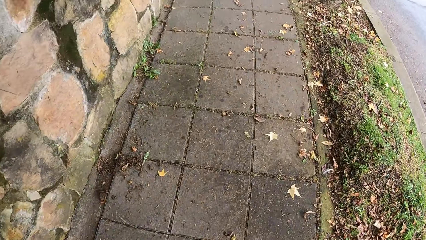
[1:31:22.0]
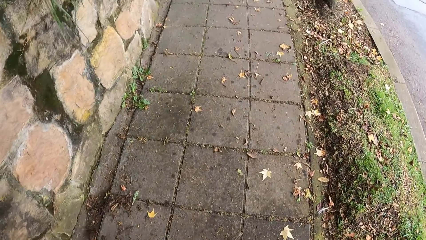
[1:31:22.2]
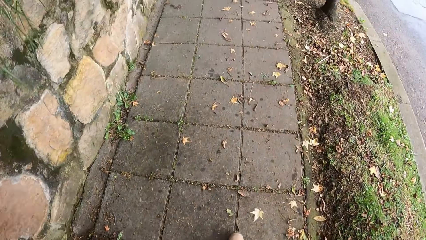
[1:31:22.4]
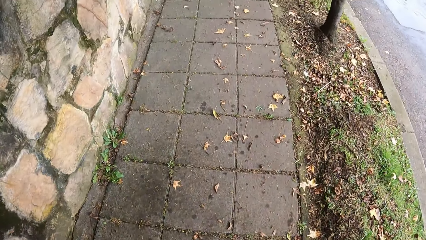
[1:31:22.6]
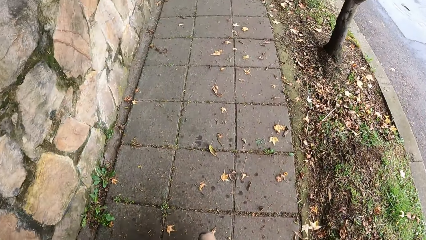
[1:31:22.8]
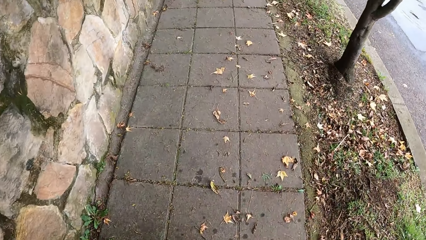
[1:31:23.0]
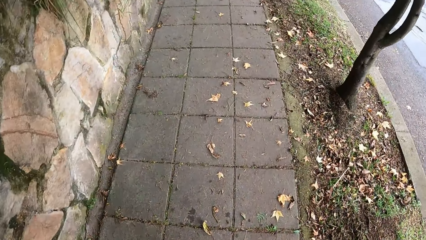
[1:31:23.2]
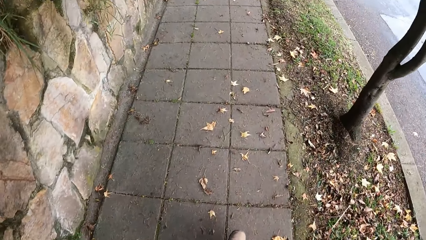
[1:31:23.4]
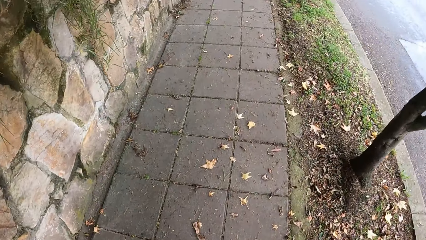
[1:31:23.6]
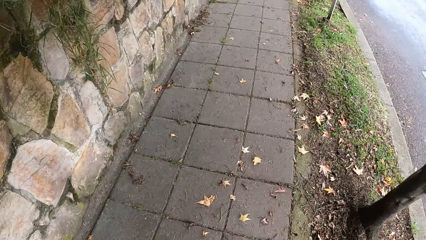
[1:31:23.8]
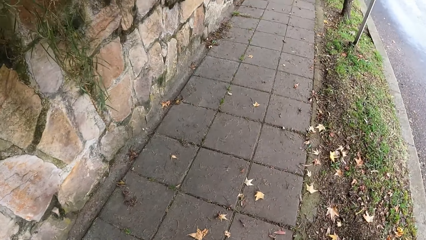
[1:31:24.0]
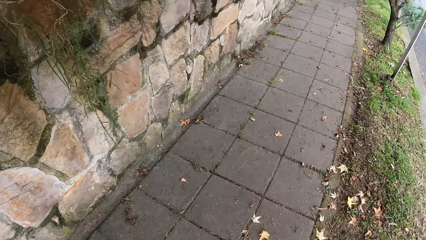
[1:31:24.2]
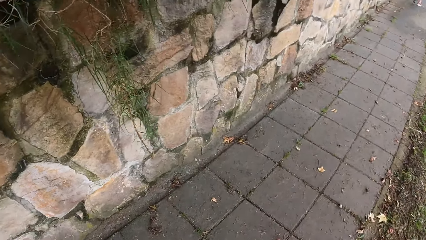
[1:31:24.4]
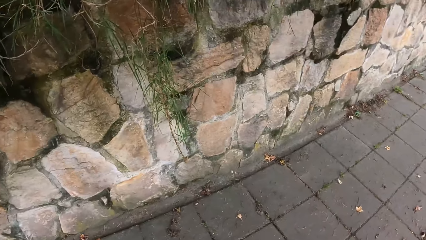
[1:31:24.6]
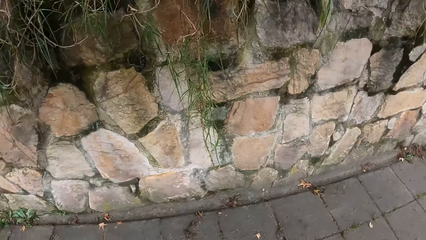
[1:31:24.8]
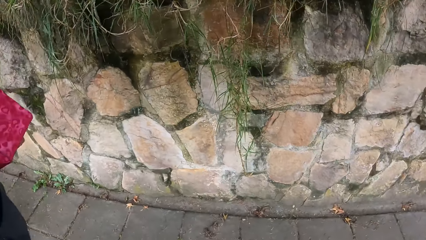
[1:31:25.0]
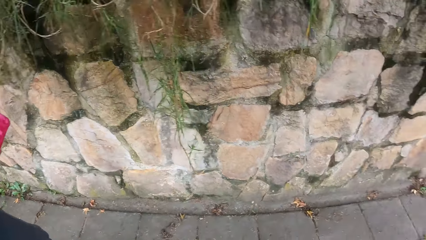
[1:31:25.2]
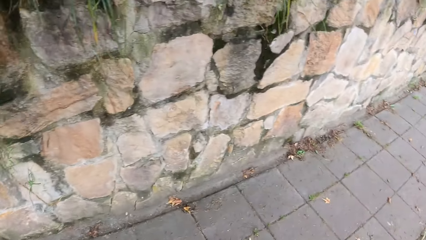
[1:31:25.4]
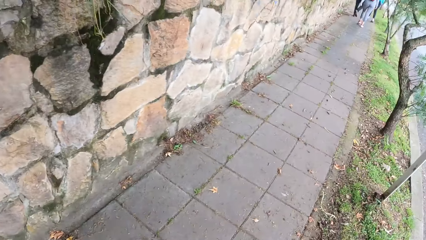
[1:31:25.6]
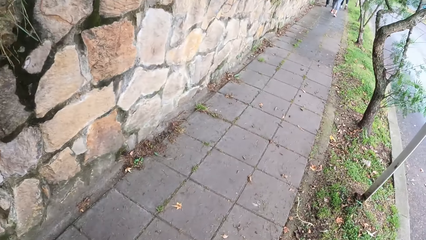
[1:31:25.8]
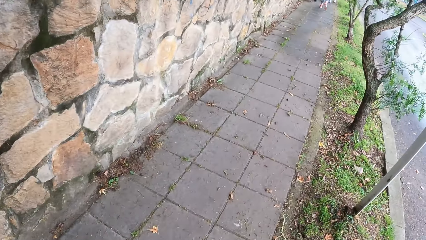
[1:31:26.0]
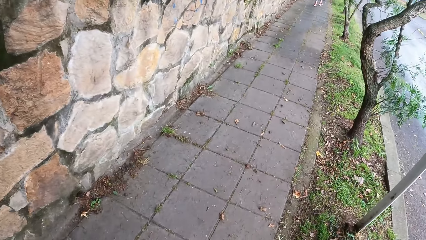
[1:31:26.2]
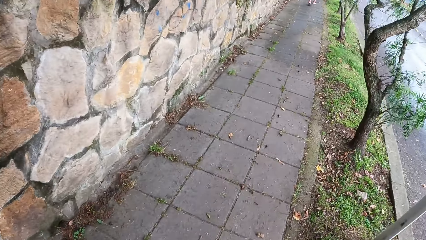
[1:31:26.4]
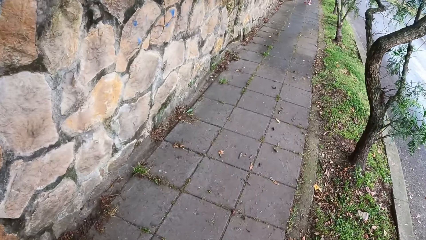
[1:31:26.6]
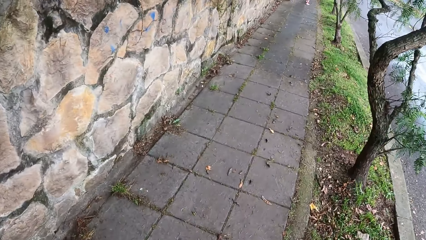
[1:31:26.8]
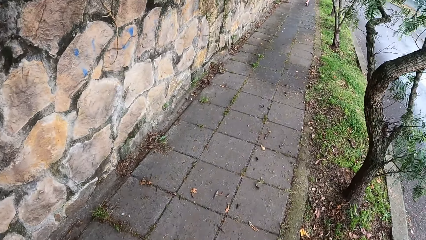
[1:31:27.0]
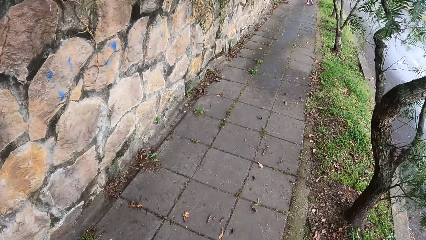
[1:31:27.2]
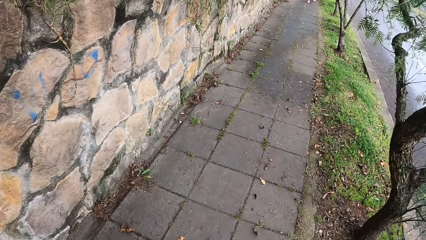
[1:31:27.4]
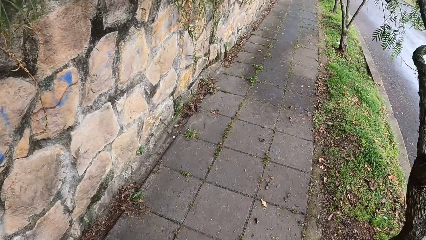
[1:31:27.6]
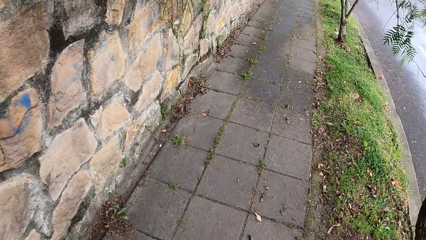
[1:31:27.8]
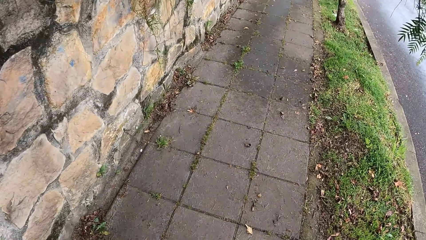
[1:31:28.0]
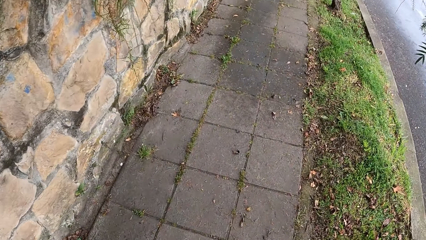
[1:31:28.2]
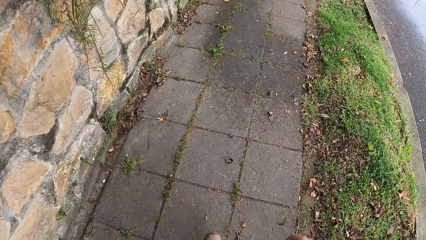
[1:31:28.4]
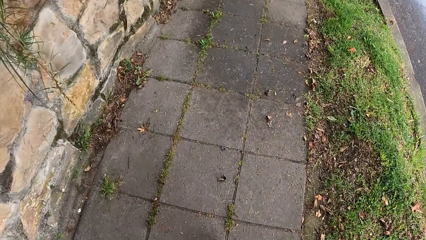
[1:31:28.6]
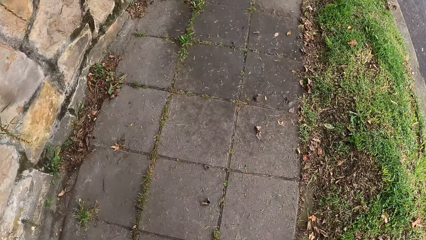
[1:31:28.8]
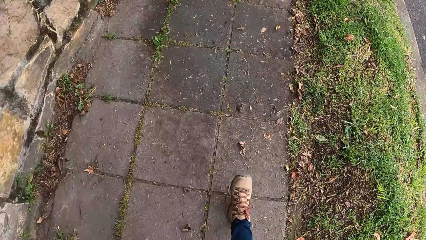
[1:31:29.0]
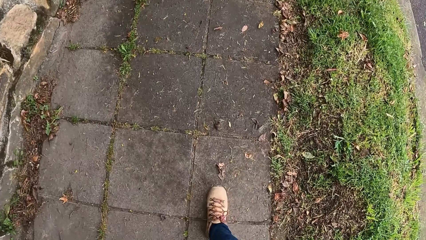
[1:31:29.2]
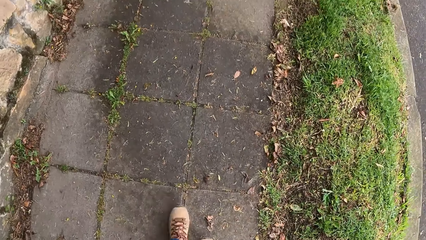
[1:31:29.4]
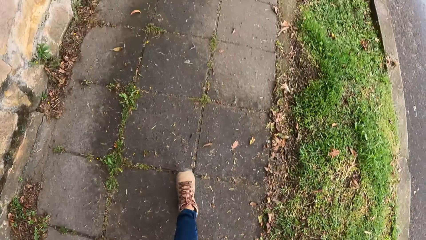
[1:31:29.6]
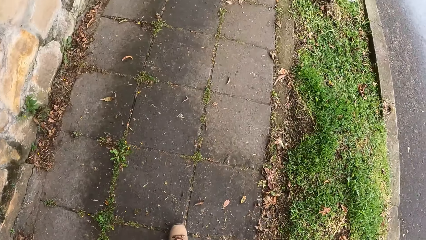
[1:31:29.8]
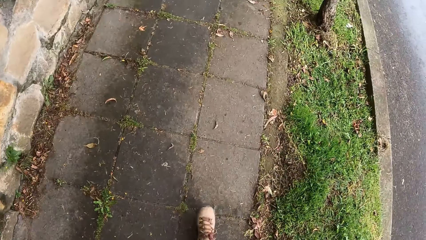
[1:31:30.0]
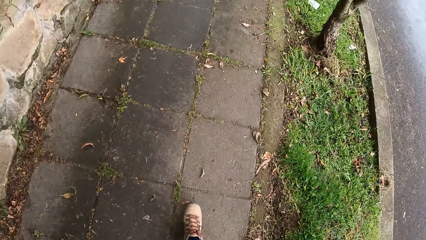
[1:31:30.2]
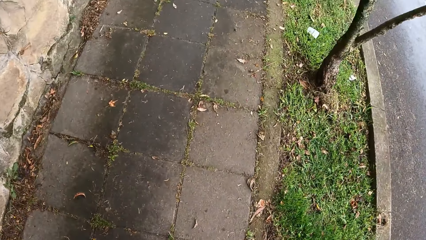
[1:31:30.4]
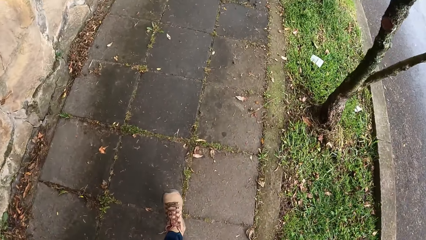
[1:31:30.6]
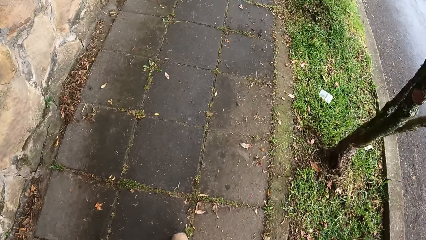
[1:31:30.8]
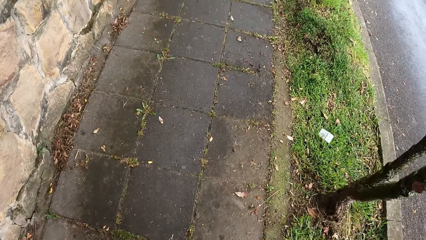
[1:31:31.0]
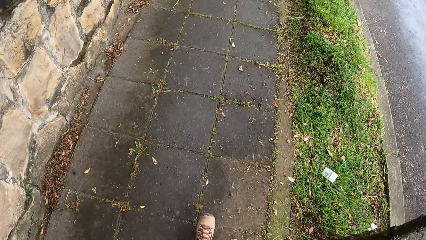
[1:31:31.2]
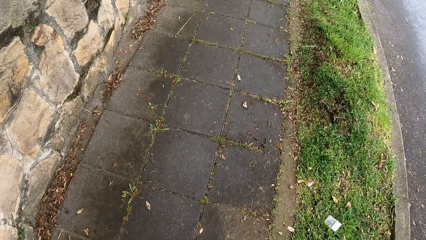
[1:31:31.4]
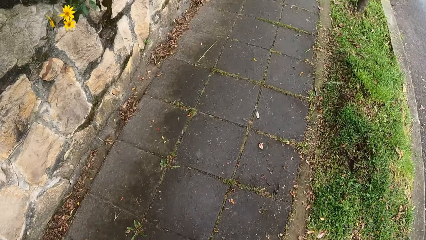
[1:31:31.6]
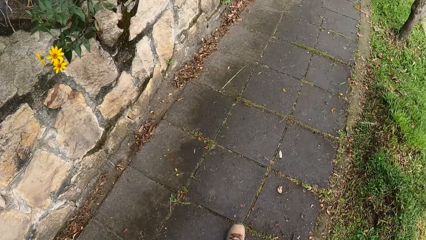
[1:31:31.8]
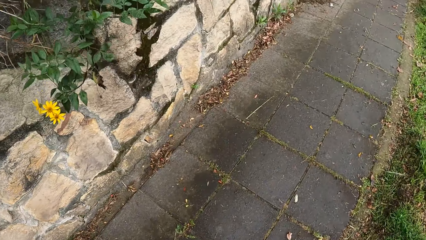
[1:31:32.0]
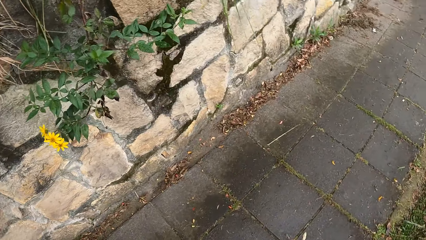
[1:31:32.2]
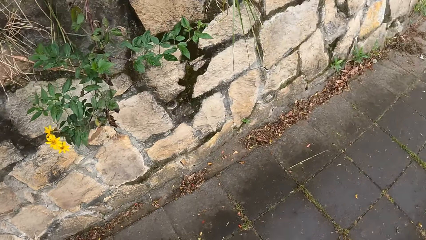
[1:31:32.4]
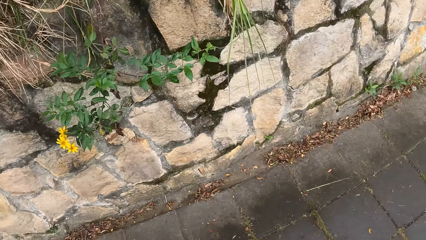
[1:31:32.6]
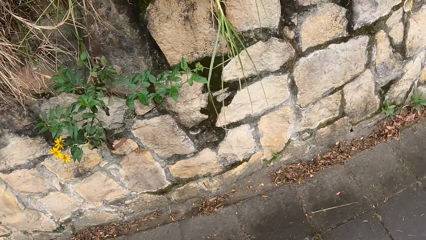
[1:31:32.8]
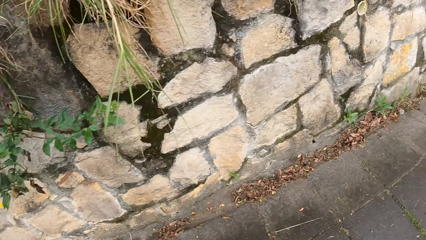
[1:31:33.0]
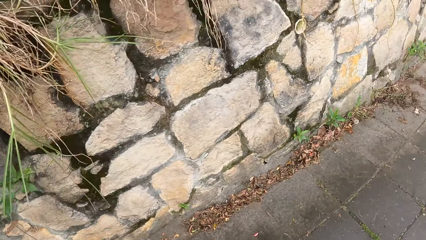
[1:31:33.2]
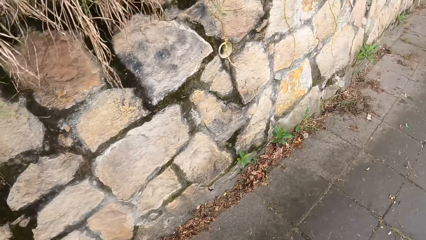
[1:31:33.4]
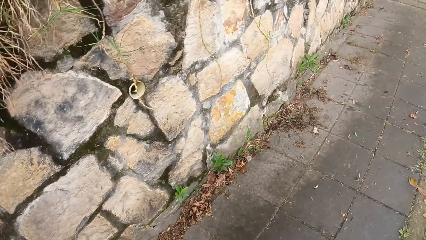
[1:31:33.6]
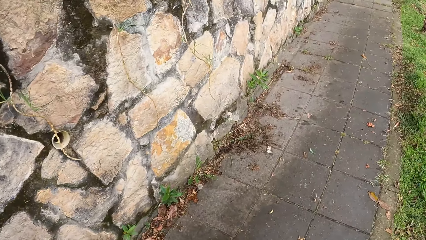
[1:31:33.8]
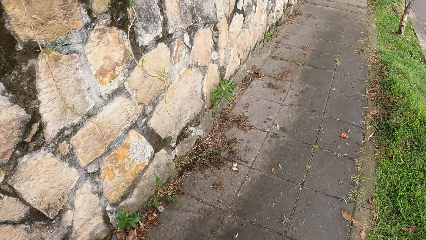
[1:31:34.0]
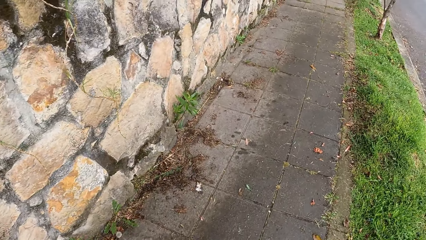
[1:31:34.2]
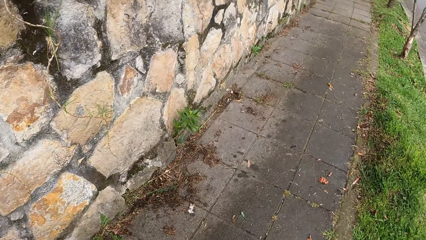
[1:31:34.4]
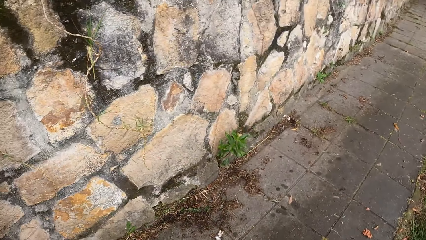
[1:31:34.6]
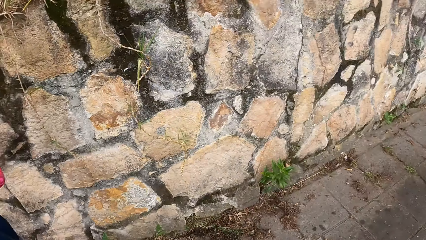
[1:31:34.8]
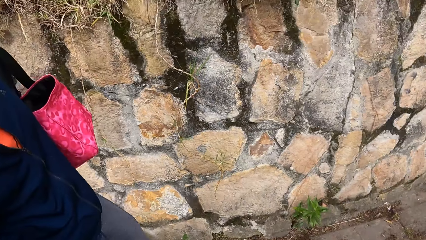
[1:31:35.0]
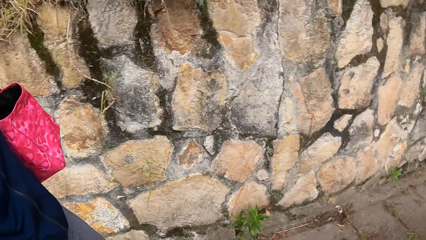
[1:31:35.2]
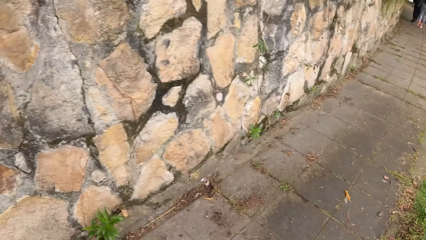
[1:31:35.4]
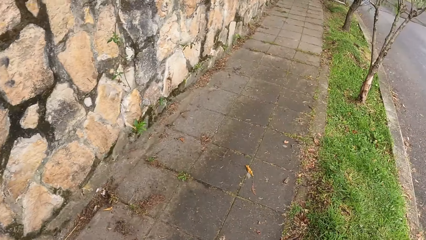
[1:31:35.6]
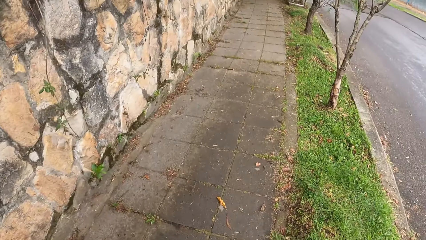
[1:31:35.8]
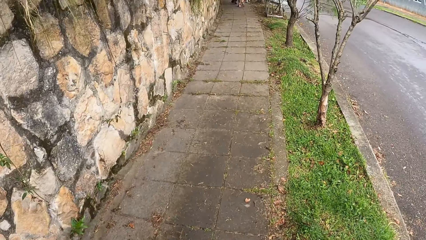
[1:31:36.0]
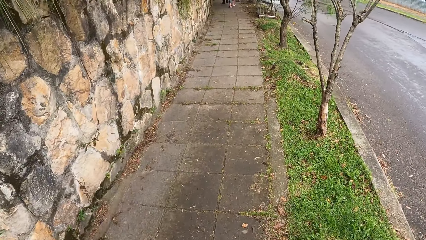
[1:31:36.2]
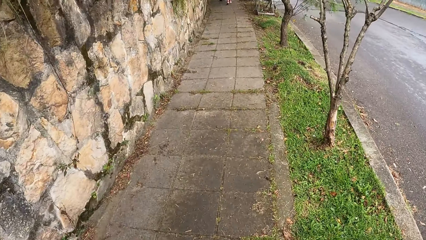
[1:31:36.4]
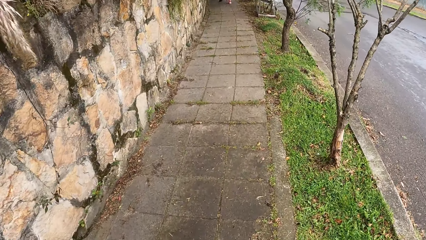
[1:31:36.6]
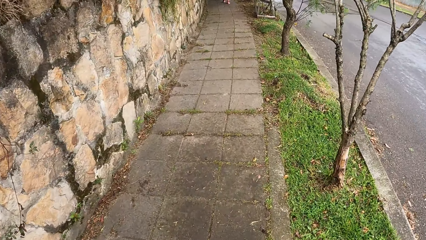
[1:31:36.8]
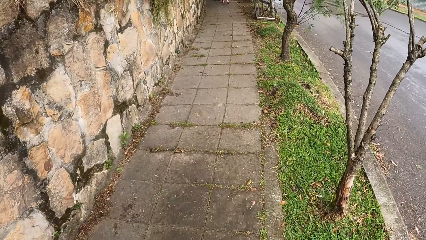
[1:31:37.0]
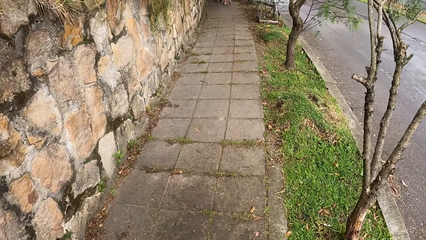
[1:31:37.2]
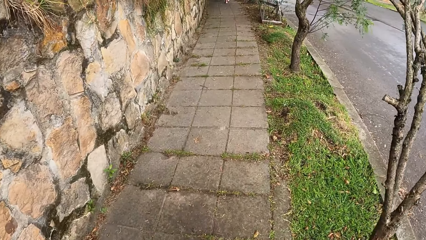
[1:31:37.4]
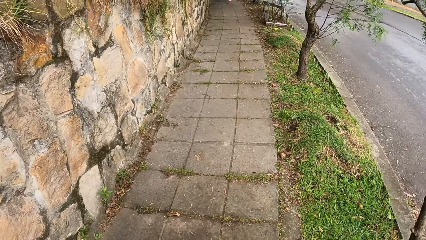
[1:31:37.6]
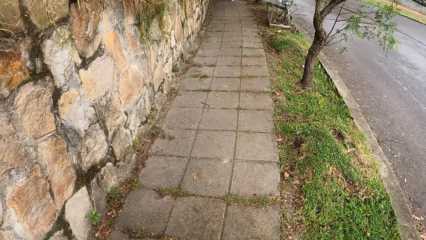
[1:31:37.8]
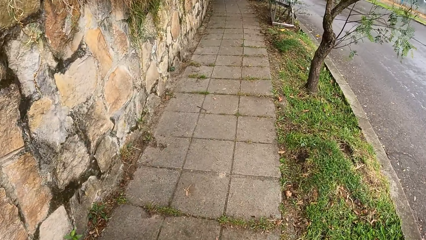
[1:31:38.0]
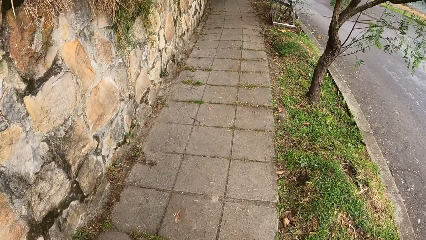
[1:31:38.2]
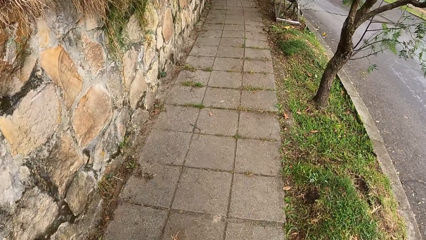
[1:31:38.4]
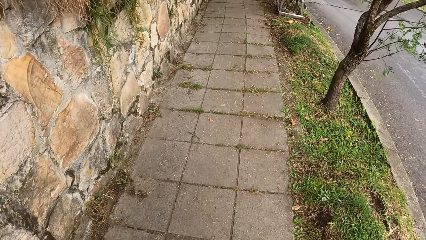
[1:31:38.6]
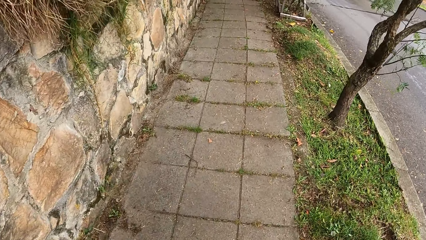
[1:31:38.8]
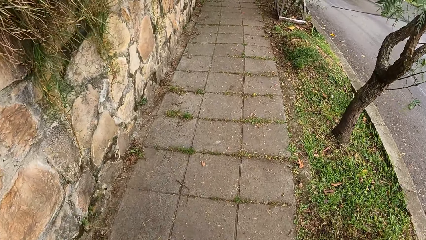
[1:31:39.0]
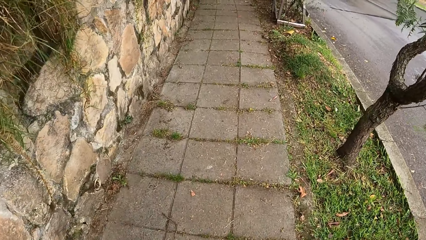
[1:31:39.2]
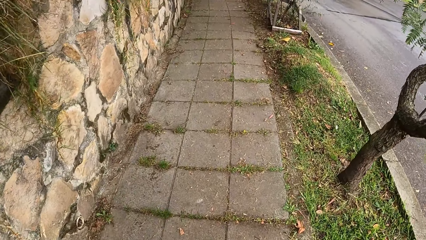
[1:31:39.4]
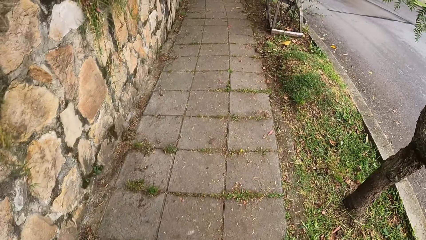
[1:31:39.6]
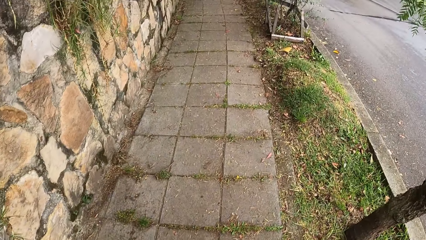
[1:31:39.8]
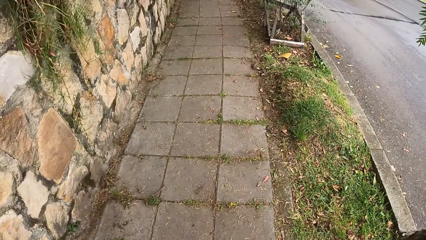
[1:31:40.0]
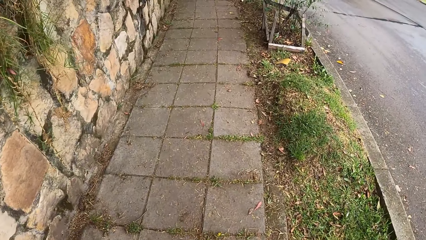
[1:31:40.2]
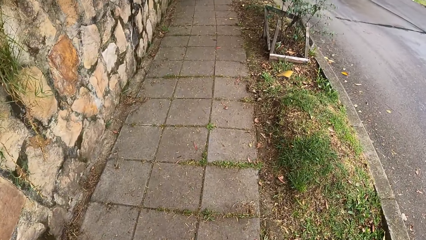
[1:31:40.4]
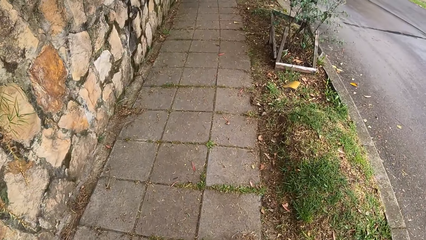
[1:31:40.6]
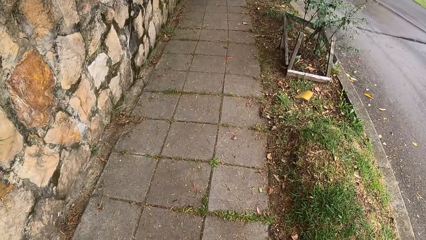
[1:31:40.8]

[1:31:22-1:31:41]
The camera wearer looks at the brick wall. They look around.
